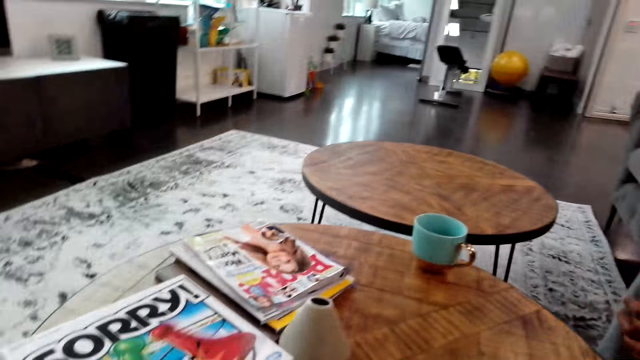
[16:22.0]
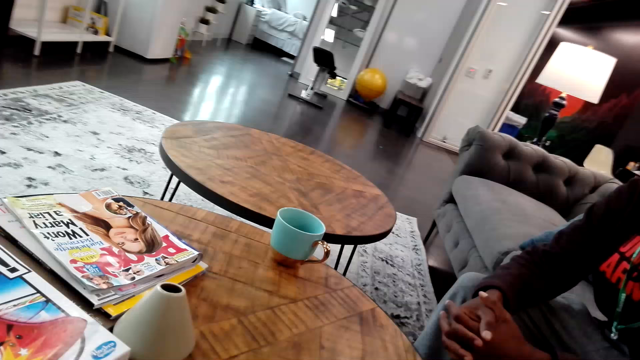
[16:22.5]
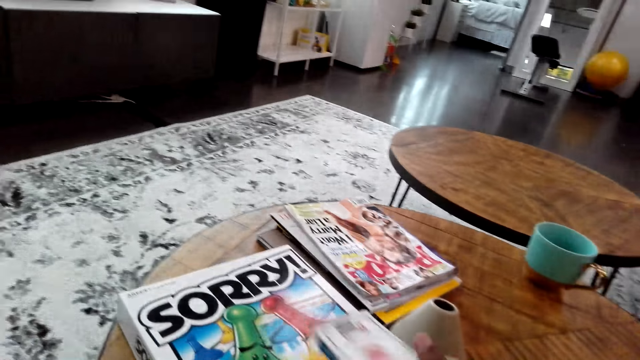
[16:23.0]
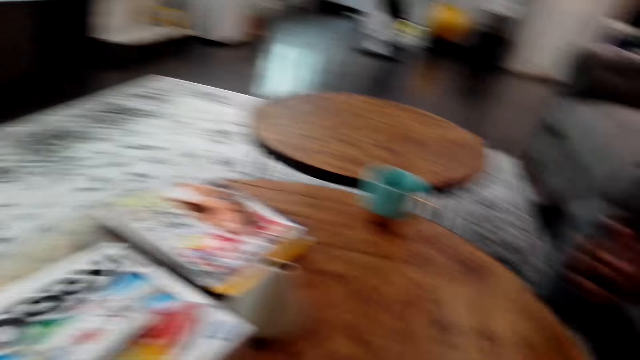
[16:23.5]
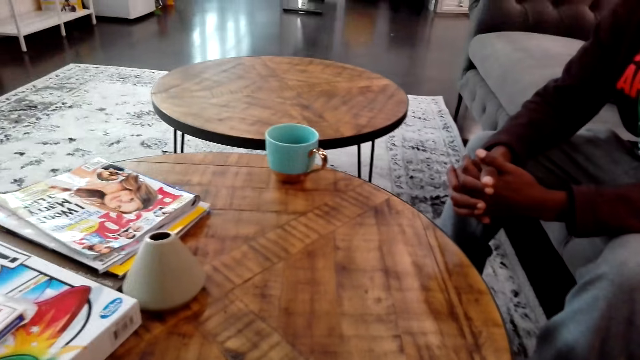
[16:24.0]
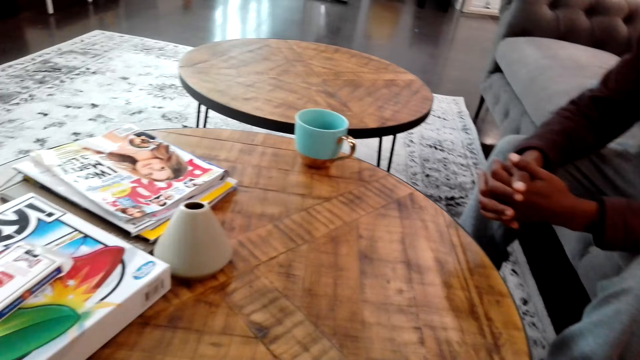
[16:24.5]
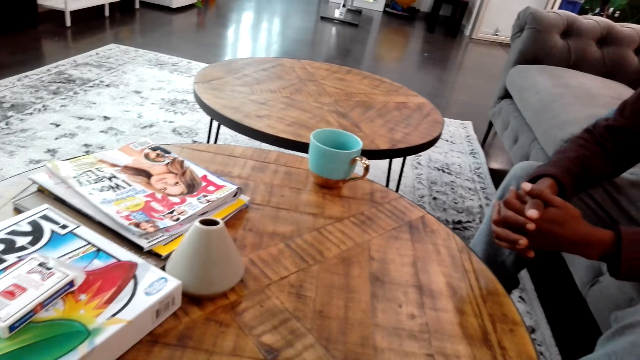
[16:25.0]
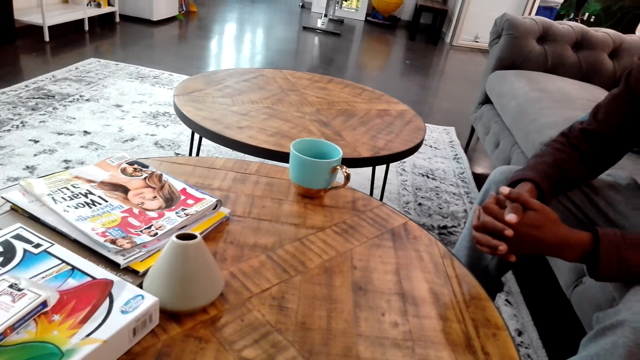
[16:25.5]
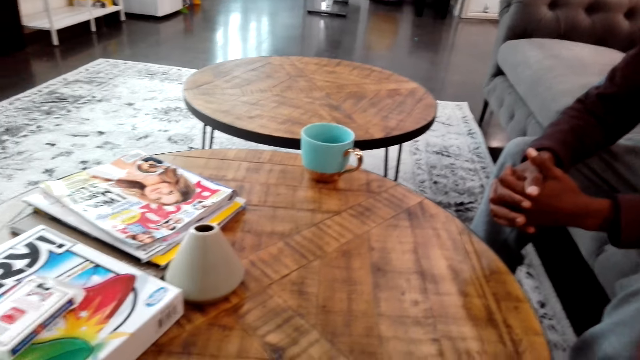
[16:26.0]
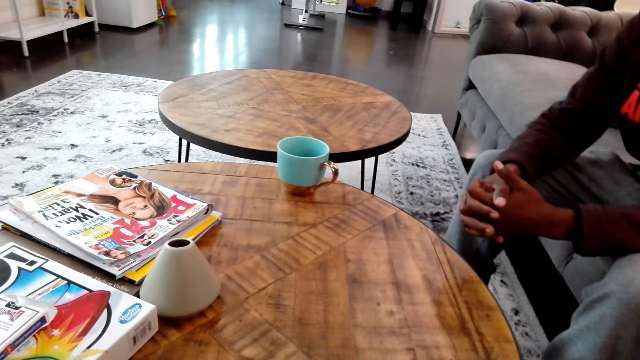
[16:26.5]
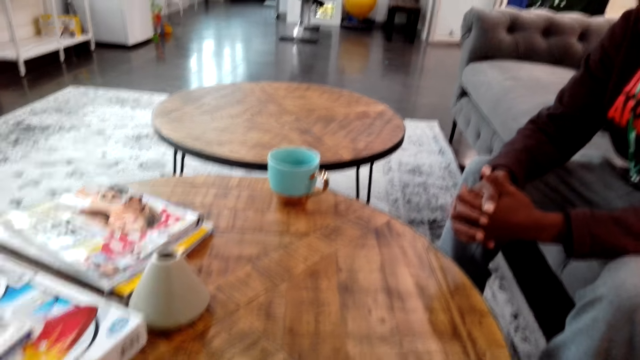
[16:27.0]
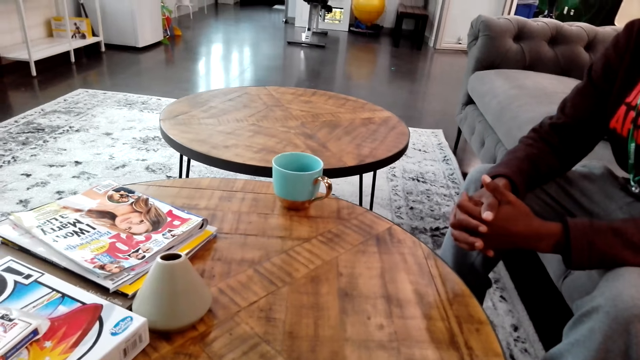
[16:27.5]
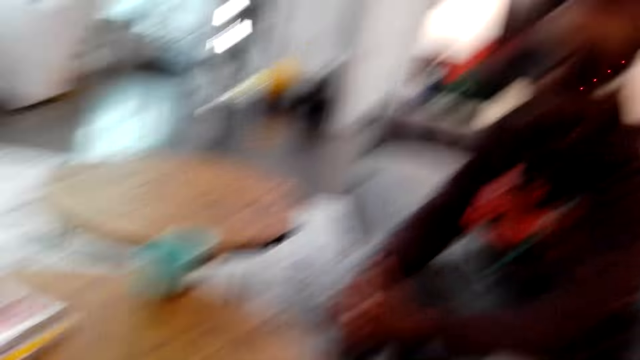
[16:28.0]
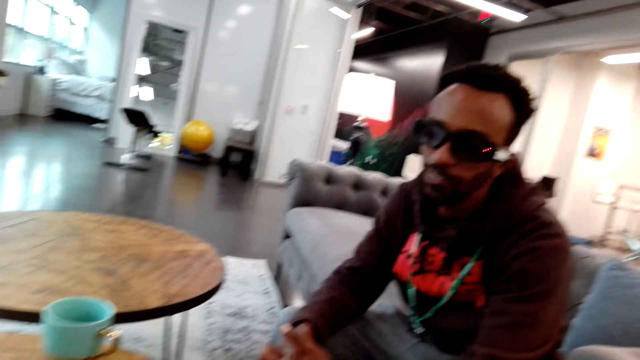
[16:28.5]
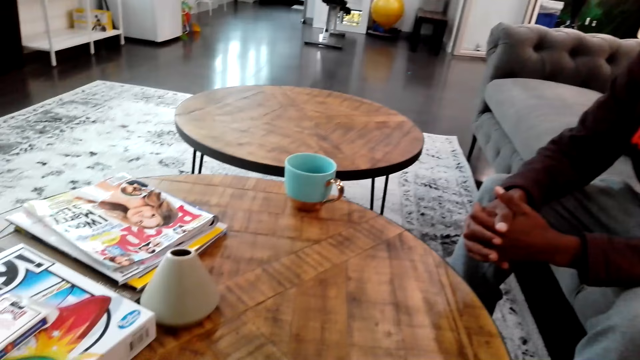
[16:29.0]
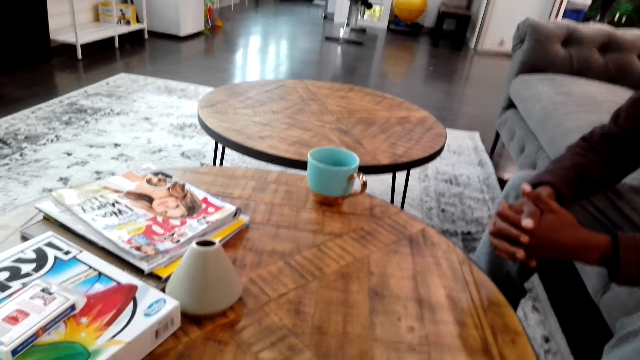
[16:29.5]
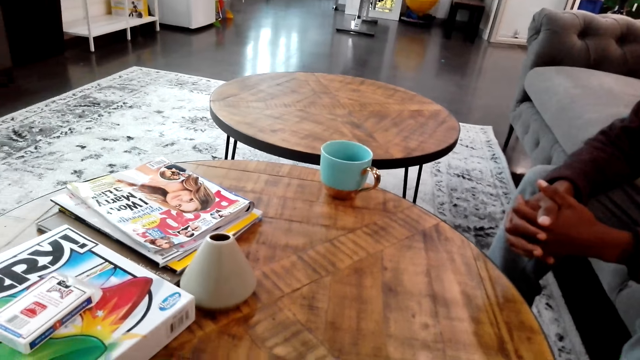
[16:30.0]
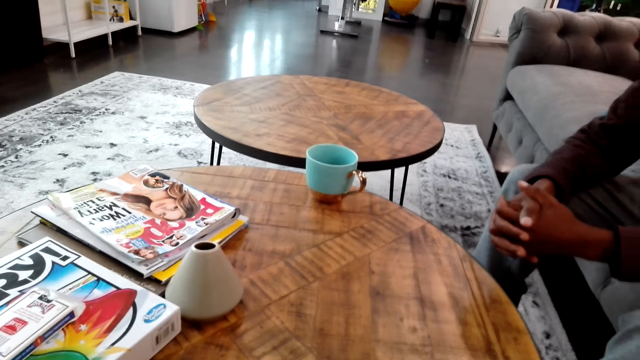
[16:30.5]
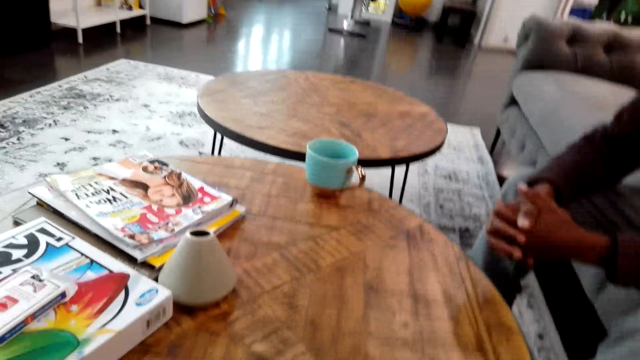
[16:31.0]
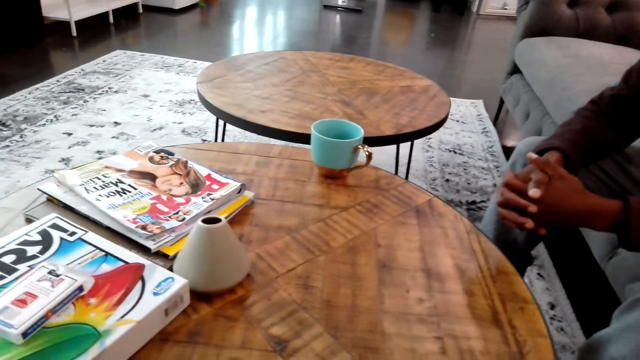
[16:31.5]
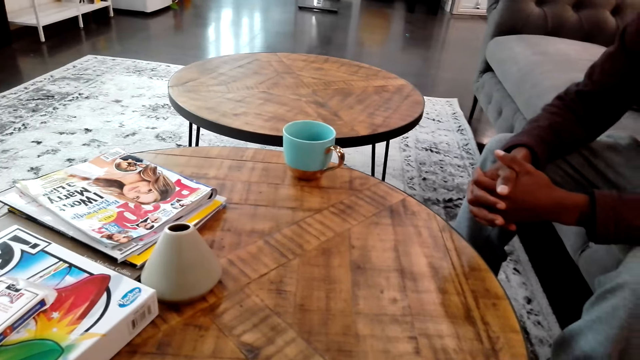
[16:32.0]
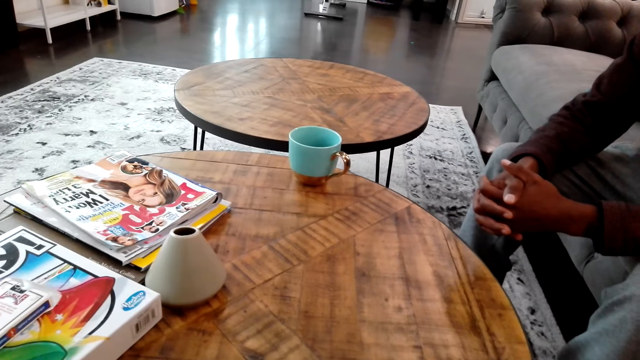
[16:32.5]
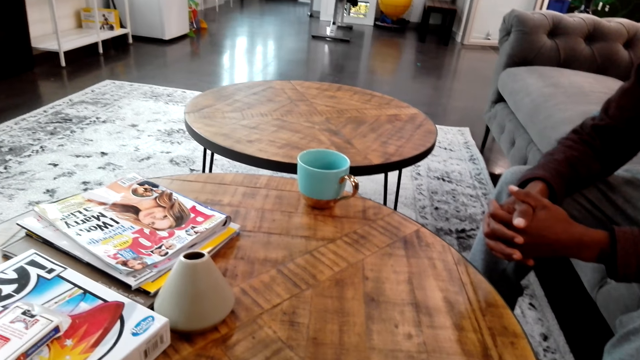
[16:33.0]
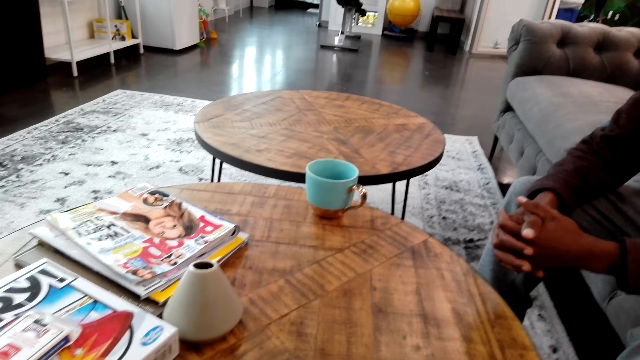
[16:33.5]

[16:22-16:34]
The camera wearer does something on the table. They move something on the table. They look around. They do something.

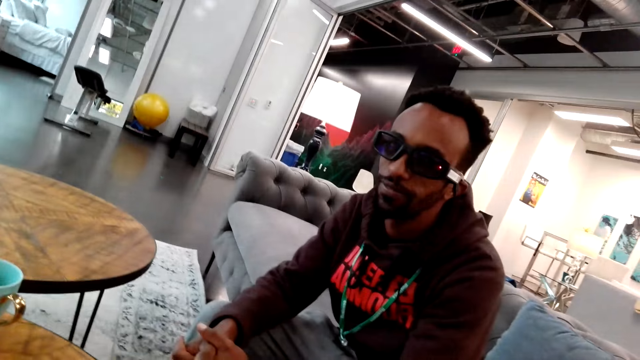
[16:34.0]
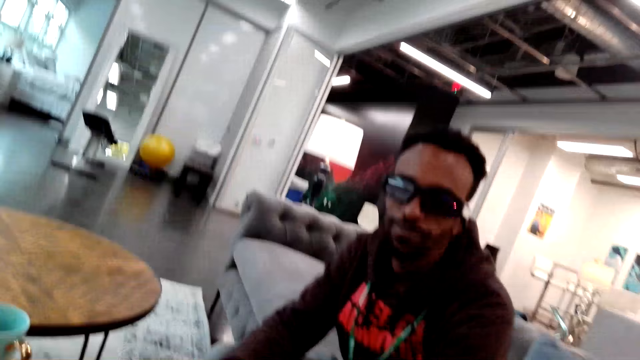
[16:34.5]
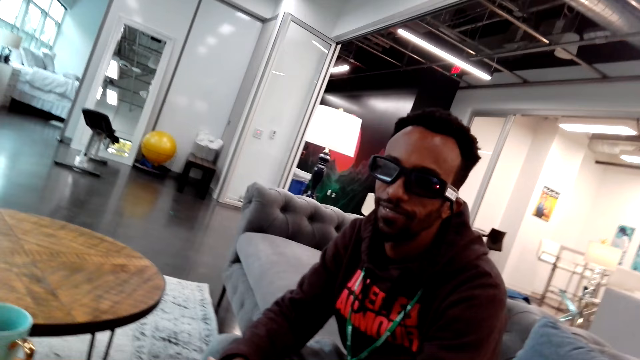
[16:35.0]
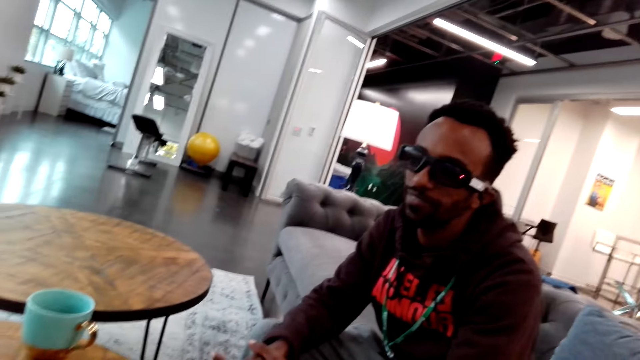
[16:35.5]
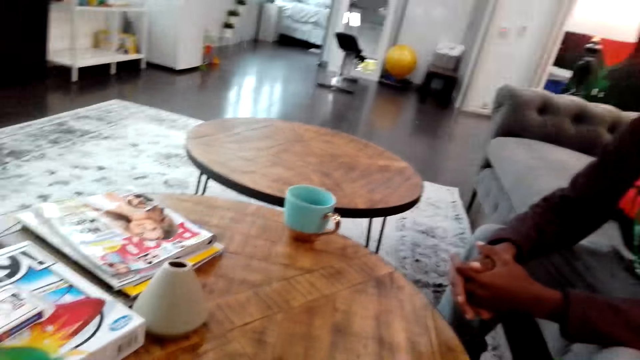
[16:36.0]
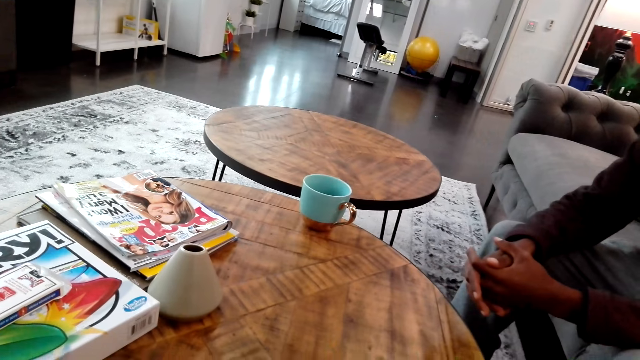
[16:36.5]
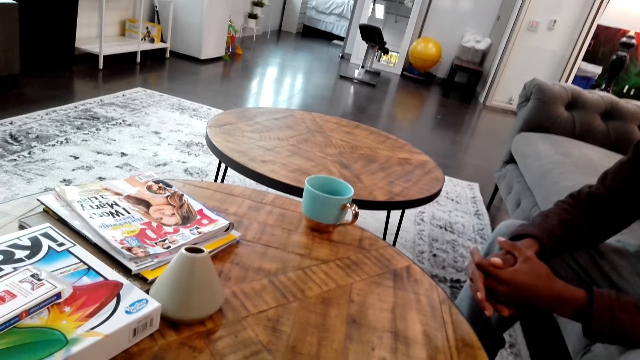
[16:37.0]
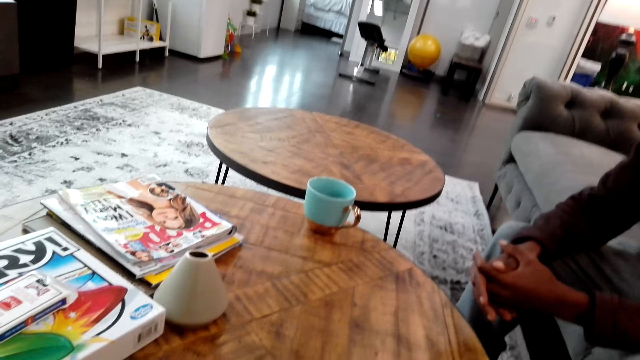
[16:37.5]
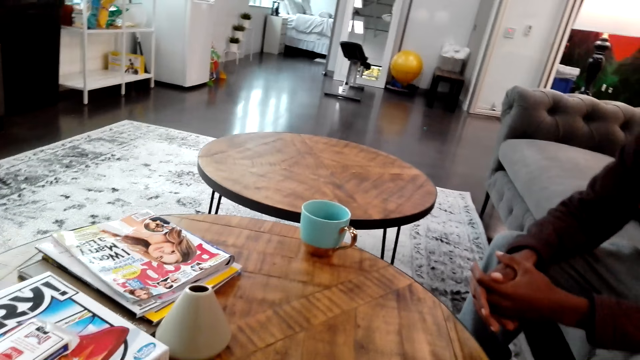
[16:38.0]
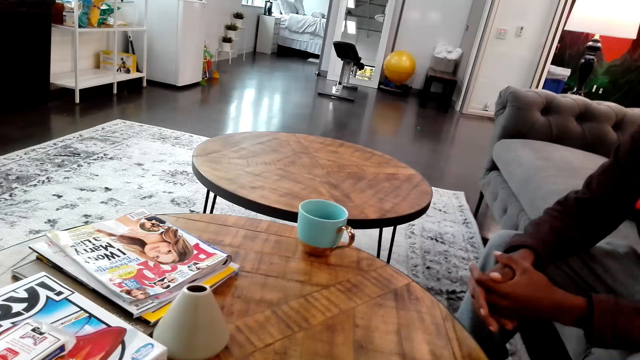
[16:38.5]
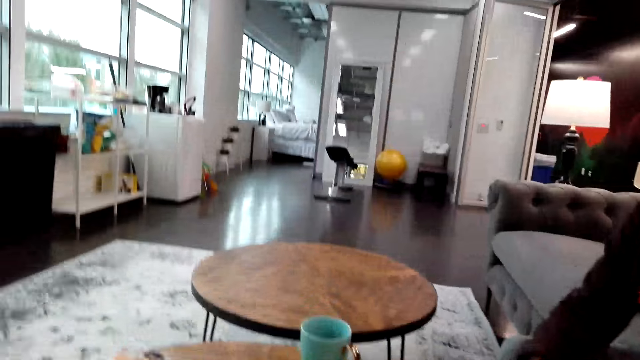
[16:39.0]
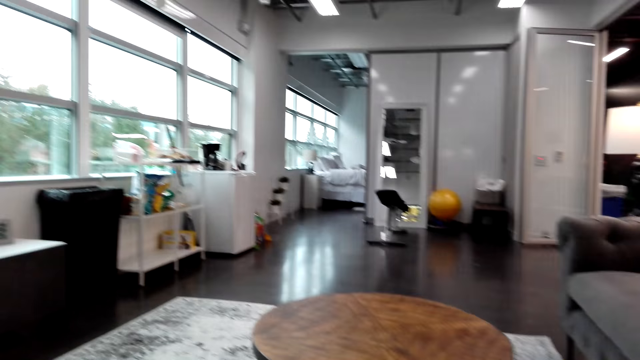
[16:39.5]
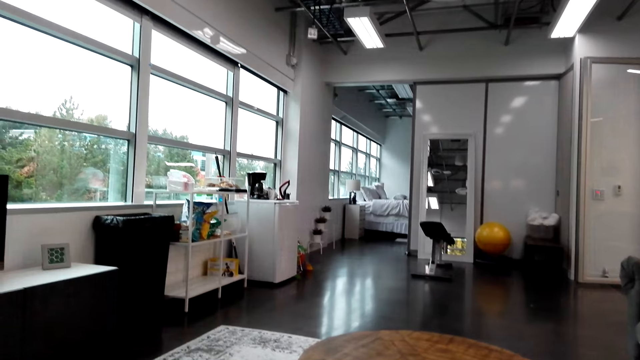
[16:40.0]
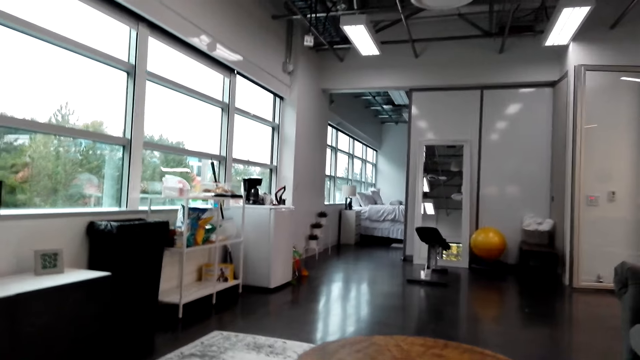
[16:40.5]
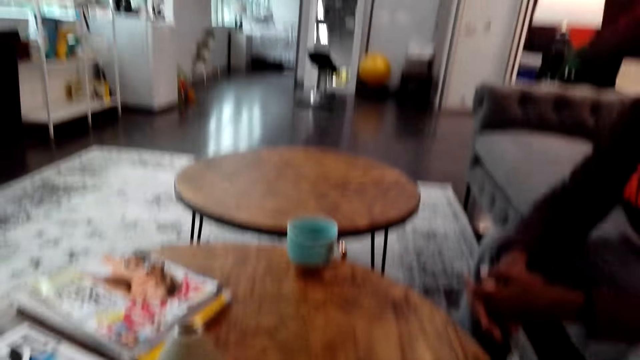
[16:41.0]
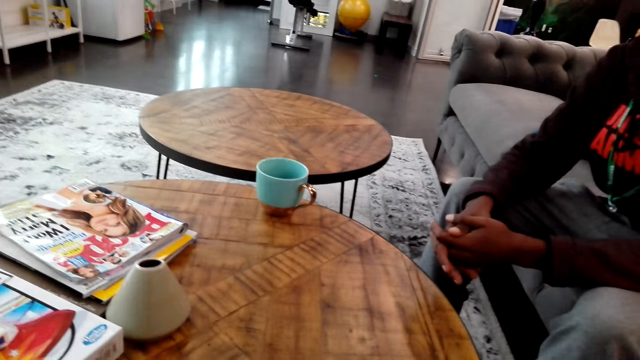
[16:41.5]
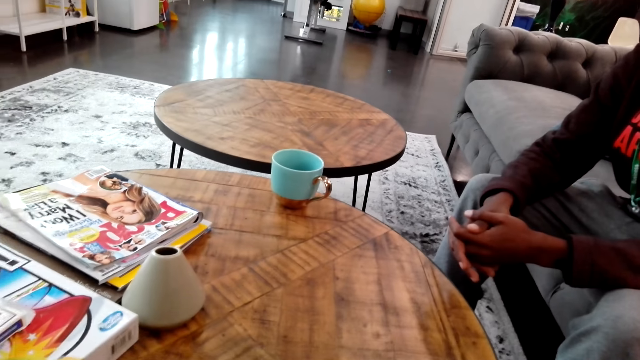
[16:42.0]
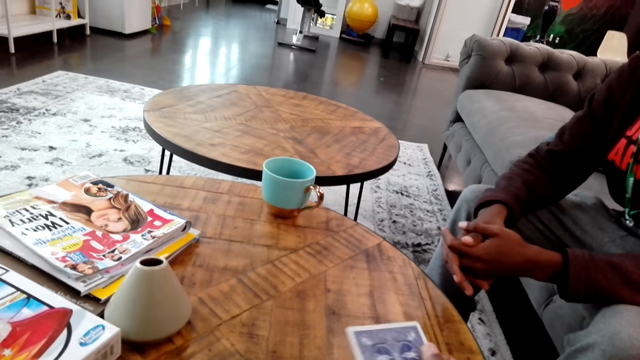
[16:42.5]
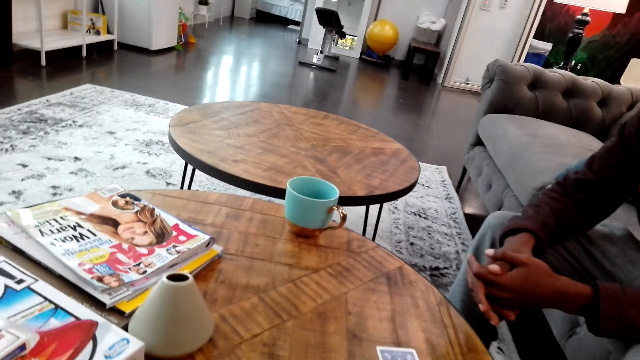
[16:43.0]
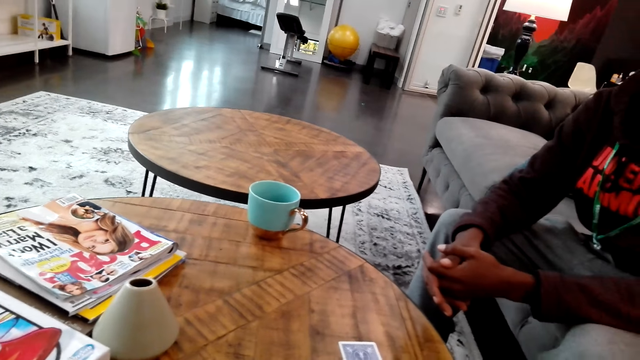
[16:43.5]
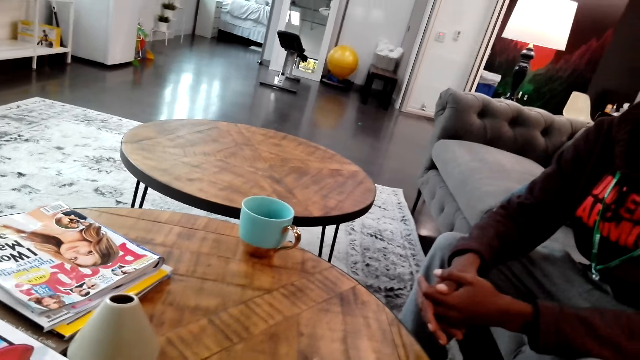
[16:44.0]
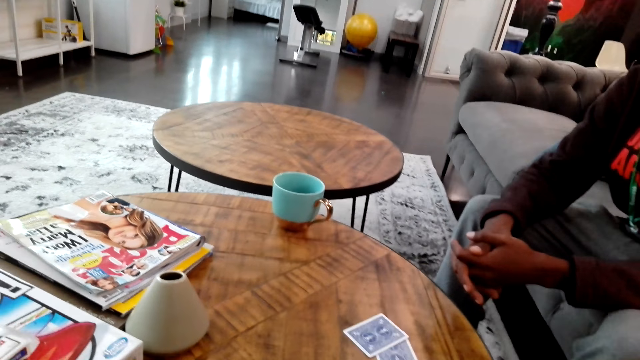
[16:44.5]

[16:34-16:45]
The camera wearer looks around. They do something. They look around. A man moves cards on the hand. The camera wearer puts the cards on the table.
